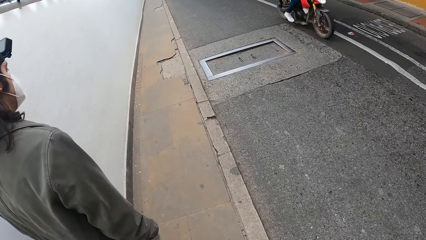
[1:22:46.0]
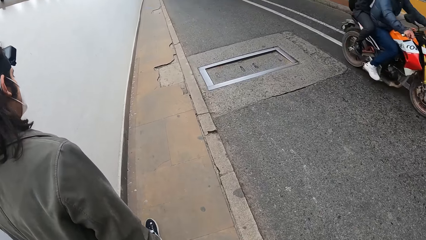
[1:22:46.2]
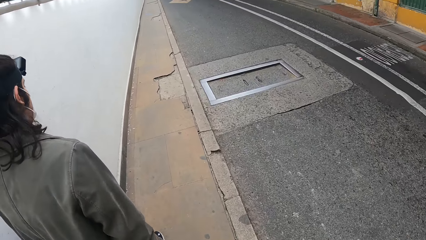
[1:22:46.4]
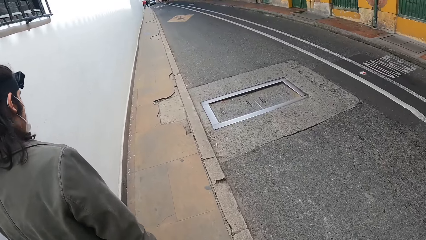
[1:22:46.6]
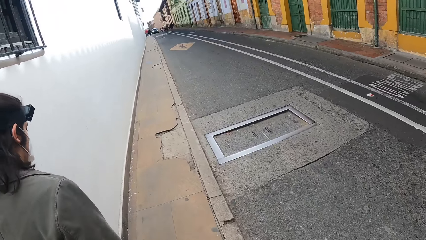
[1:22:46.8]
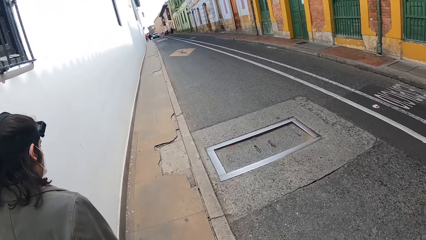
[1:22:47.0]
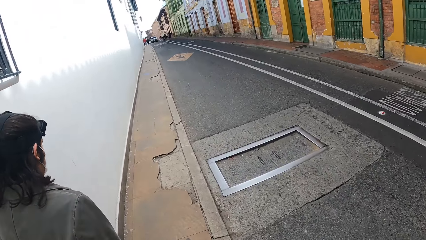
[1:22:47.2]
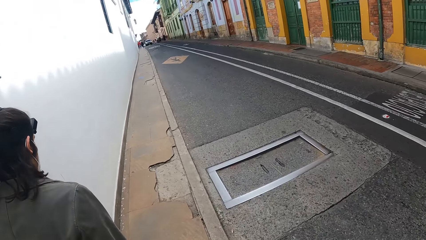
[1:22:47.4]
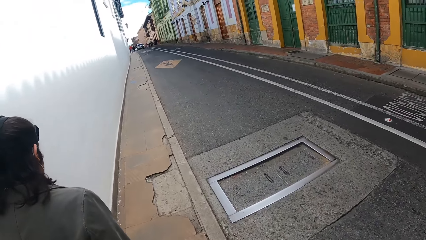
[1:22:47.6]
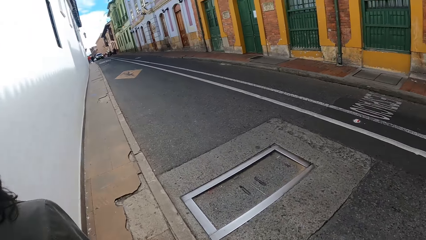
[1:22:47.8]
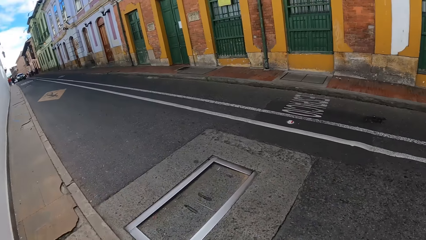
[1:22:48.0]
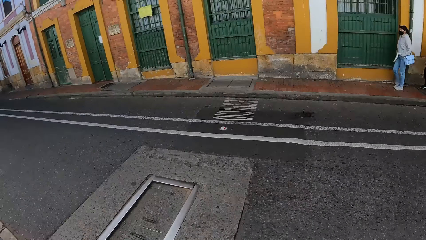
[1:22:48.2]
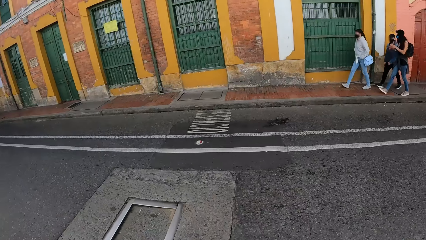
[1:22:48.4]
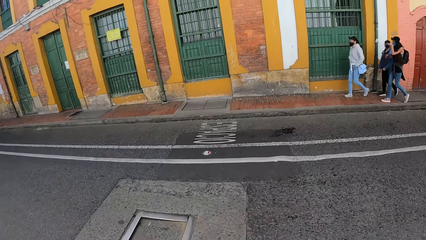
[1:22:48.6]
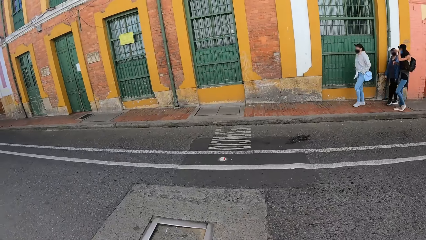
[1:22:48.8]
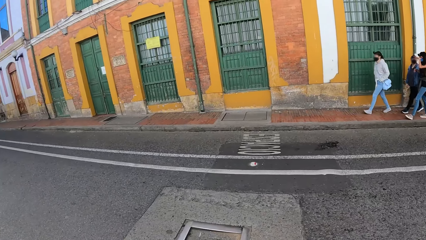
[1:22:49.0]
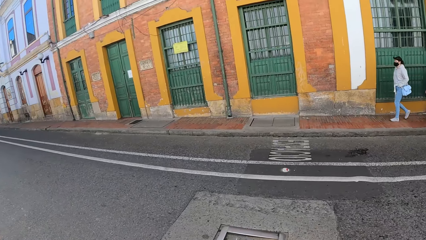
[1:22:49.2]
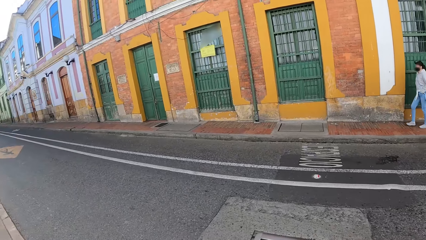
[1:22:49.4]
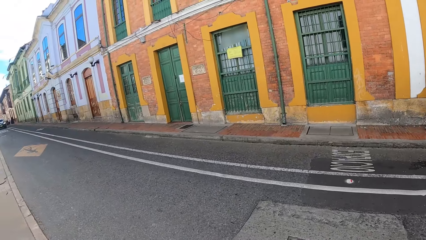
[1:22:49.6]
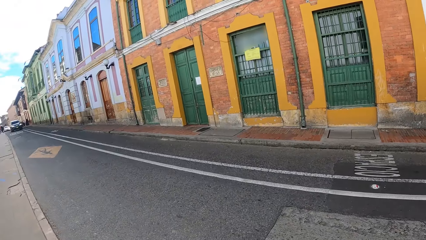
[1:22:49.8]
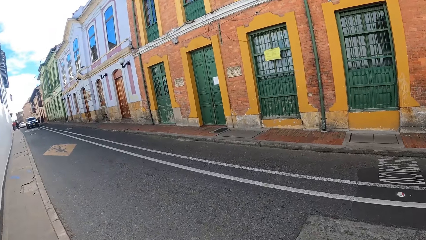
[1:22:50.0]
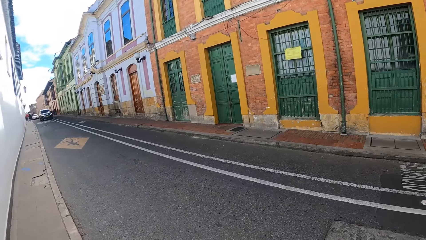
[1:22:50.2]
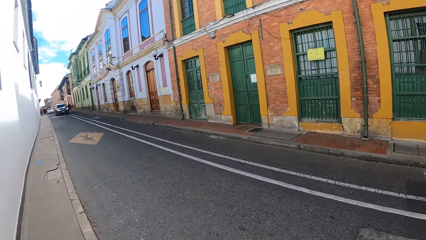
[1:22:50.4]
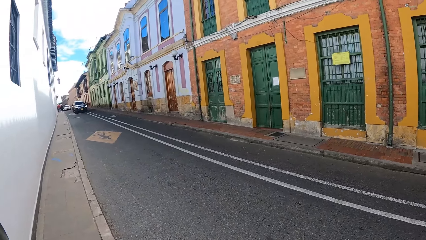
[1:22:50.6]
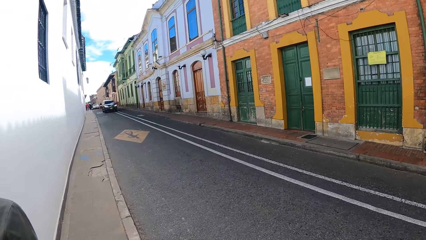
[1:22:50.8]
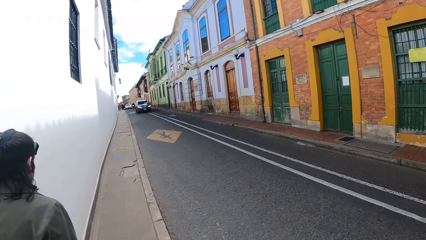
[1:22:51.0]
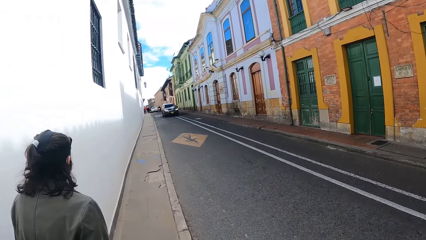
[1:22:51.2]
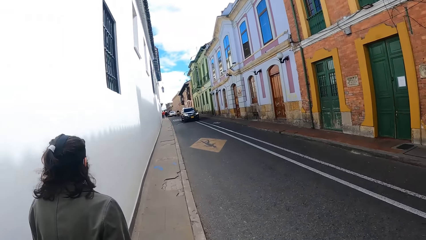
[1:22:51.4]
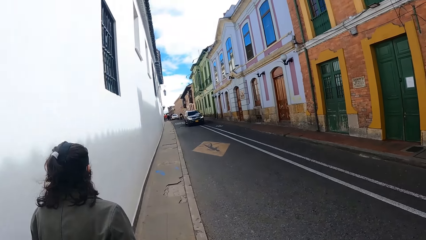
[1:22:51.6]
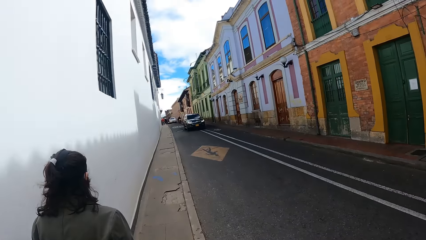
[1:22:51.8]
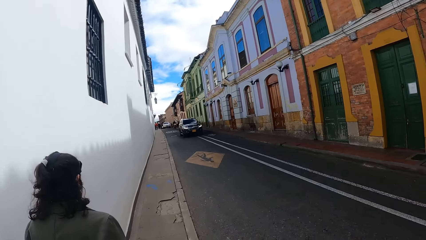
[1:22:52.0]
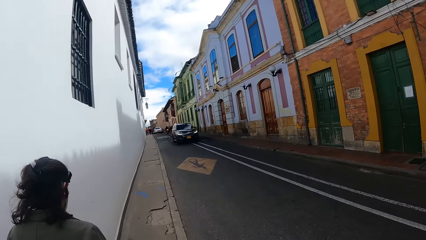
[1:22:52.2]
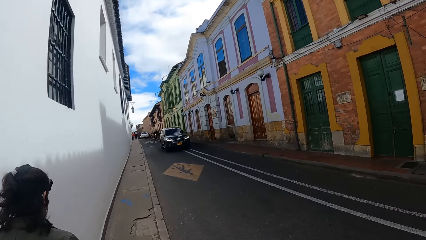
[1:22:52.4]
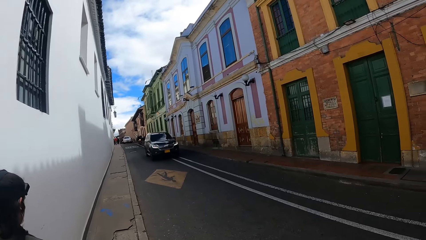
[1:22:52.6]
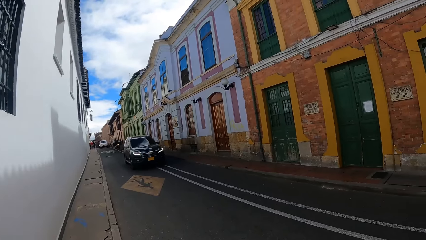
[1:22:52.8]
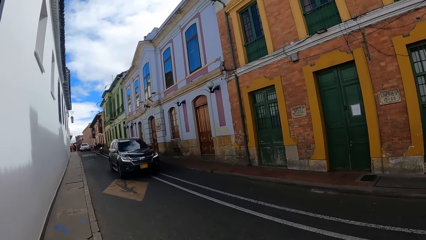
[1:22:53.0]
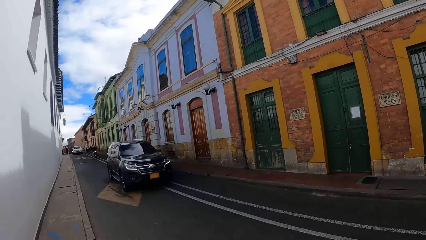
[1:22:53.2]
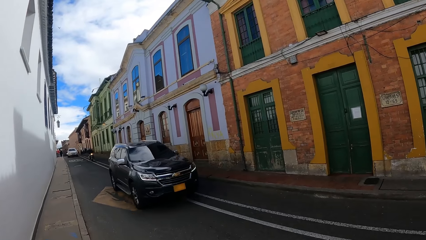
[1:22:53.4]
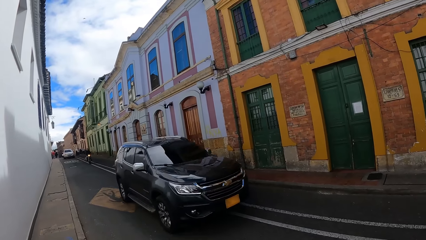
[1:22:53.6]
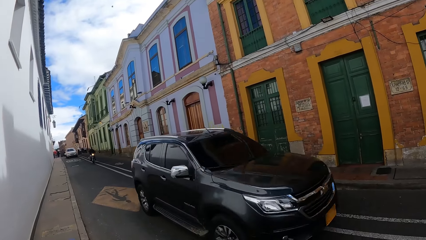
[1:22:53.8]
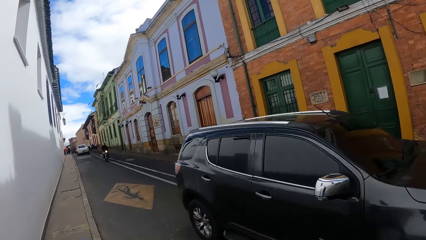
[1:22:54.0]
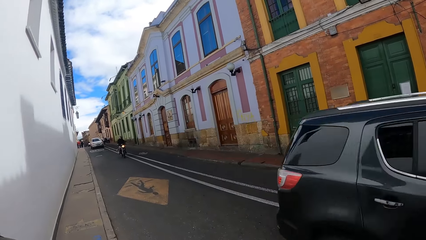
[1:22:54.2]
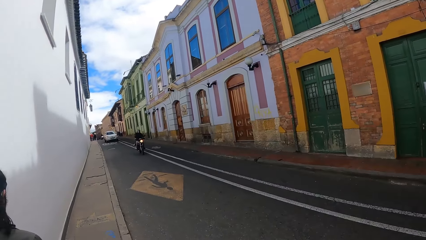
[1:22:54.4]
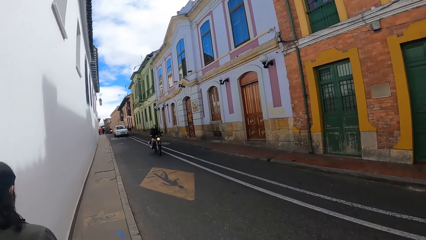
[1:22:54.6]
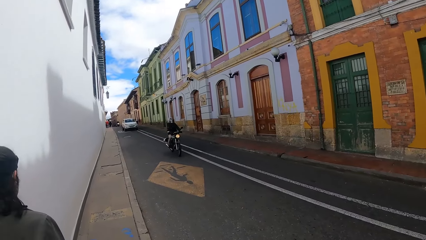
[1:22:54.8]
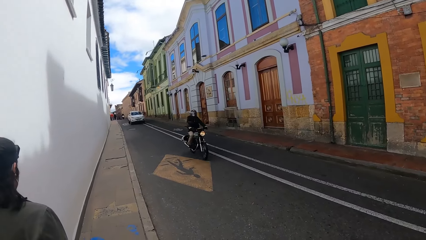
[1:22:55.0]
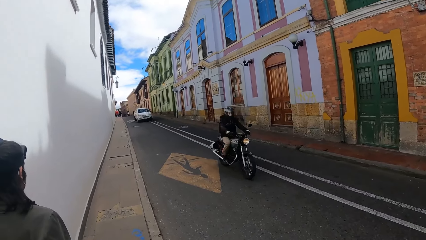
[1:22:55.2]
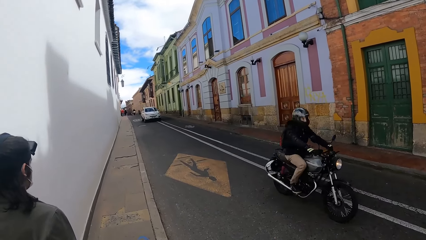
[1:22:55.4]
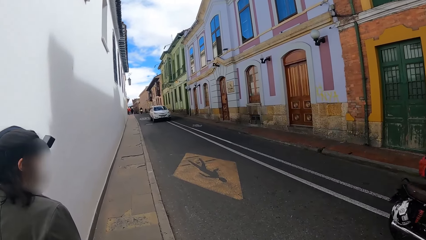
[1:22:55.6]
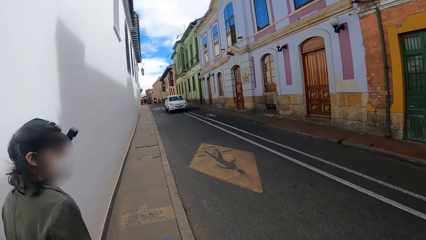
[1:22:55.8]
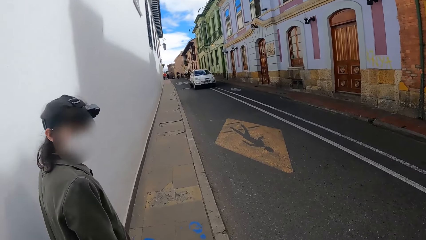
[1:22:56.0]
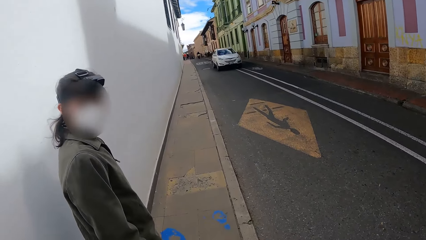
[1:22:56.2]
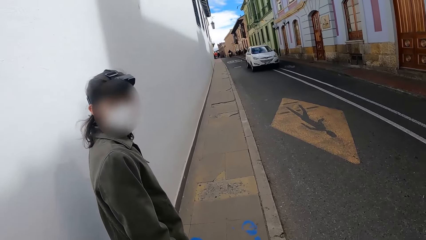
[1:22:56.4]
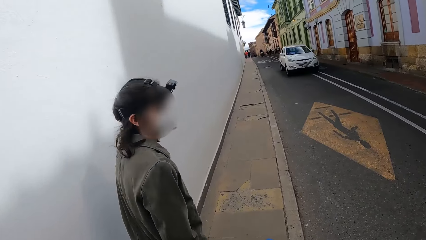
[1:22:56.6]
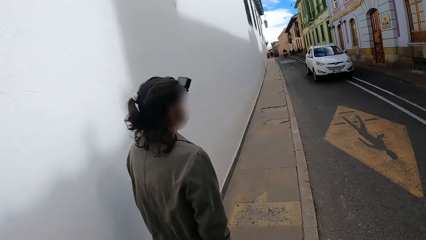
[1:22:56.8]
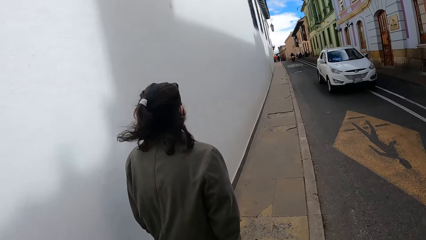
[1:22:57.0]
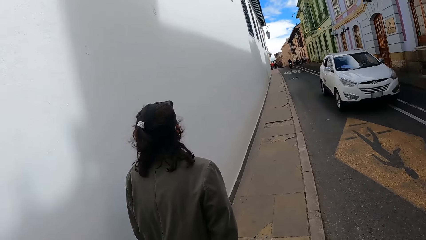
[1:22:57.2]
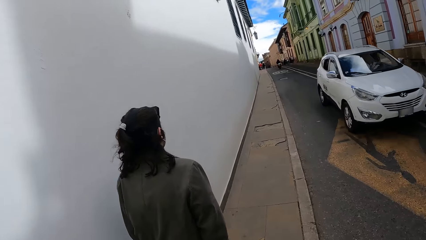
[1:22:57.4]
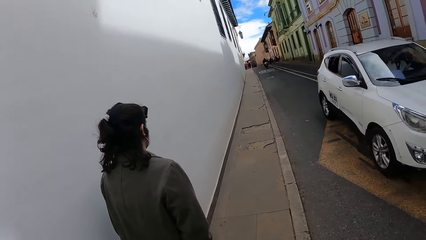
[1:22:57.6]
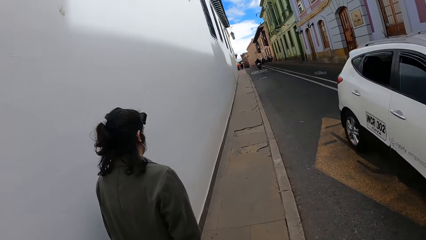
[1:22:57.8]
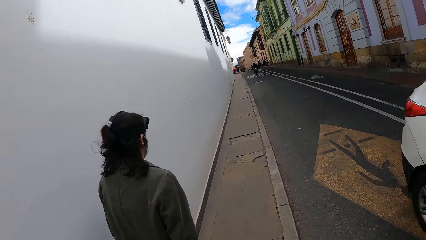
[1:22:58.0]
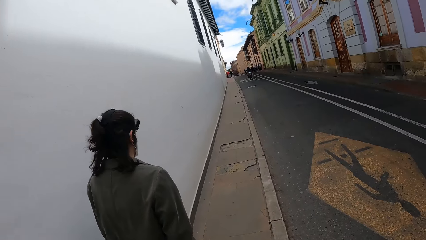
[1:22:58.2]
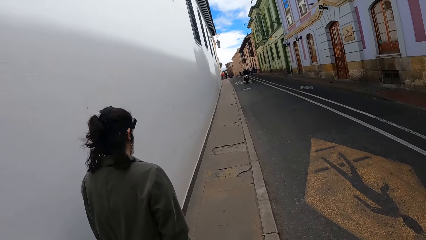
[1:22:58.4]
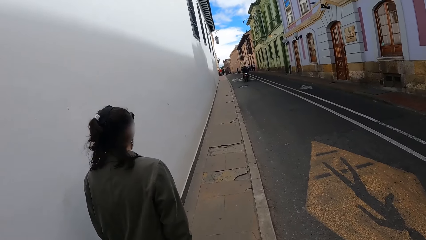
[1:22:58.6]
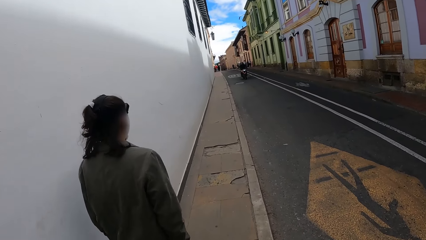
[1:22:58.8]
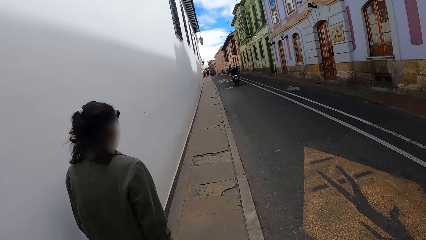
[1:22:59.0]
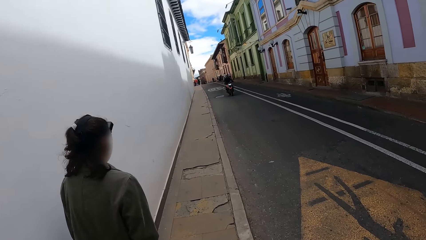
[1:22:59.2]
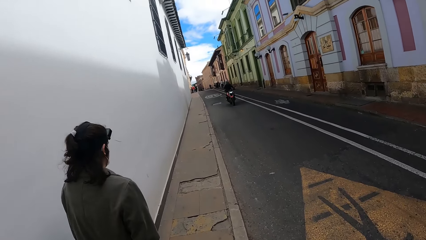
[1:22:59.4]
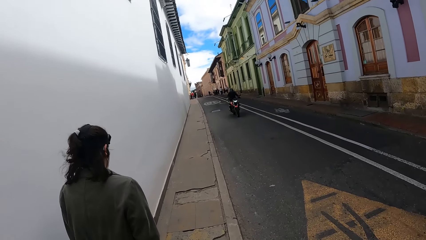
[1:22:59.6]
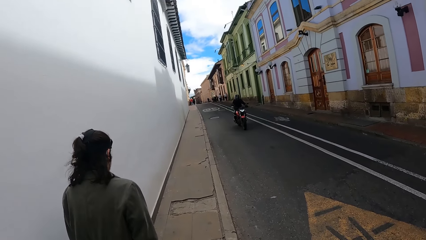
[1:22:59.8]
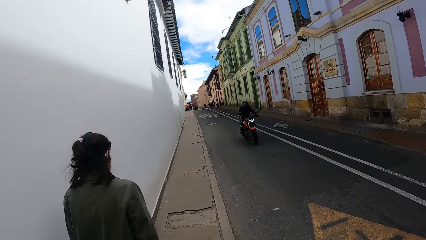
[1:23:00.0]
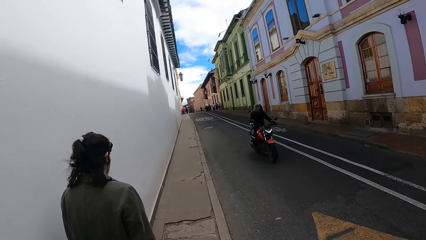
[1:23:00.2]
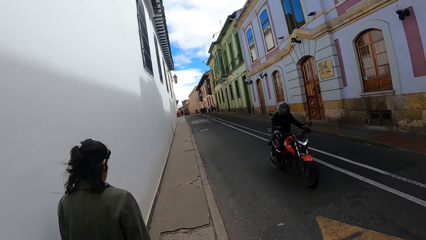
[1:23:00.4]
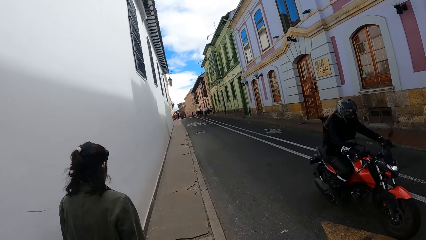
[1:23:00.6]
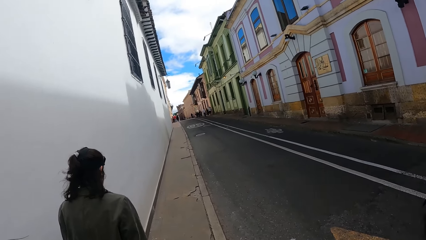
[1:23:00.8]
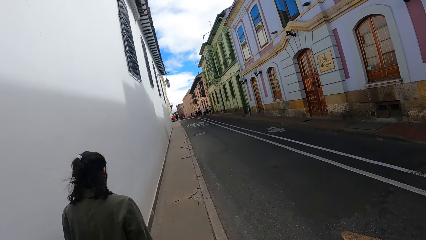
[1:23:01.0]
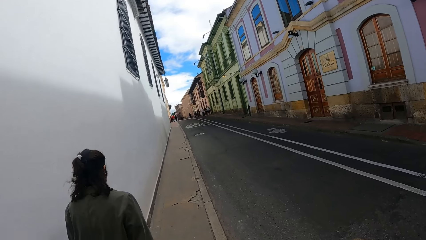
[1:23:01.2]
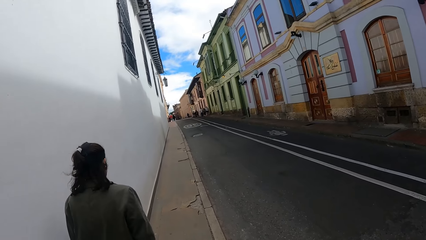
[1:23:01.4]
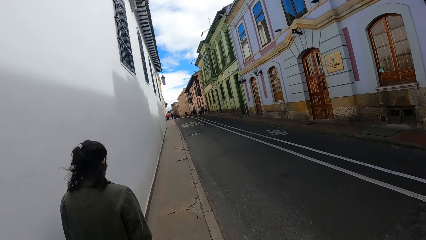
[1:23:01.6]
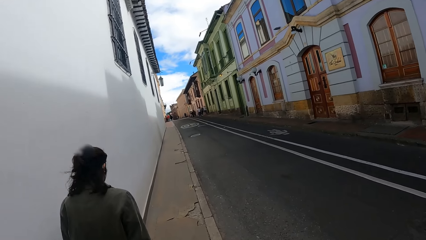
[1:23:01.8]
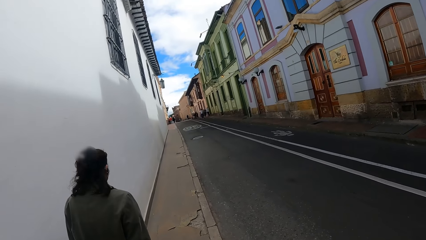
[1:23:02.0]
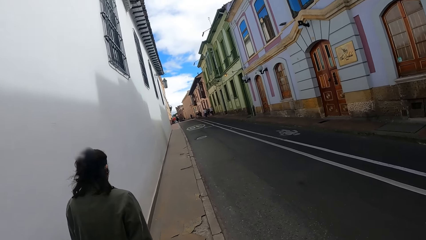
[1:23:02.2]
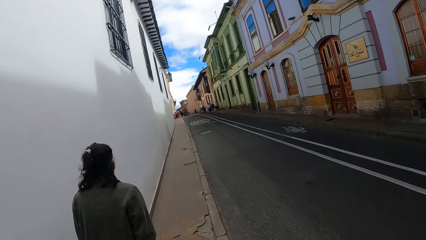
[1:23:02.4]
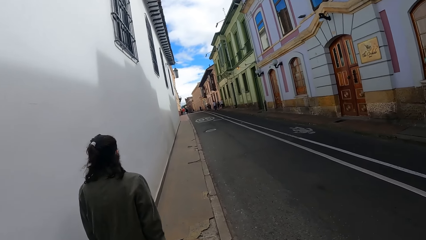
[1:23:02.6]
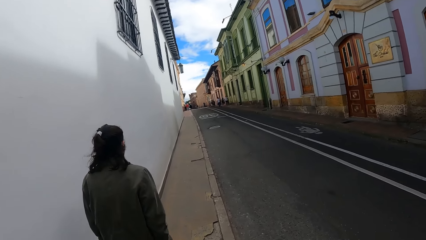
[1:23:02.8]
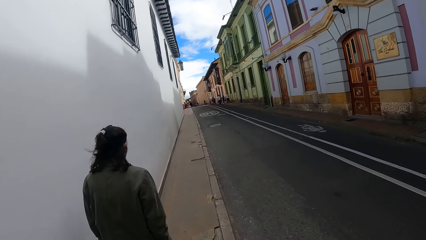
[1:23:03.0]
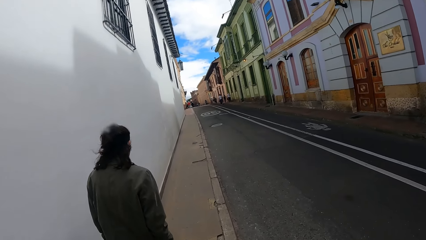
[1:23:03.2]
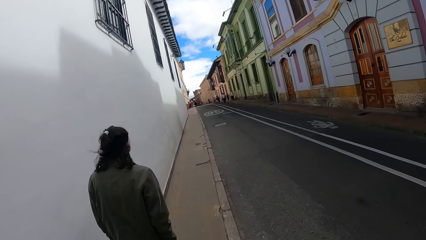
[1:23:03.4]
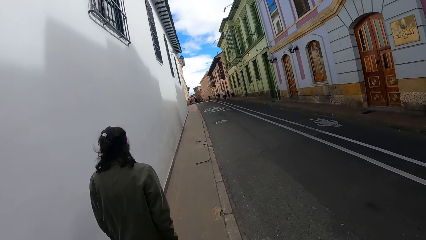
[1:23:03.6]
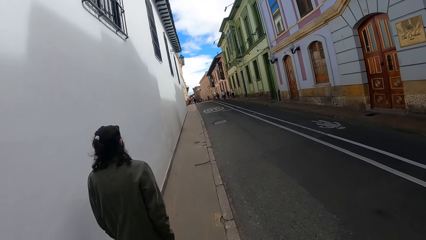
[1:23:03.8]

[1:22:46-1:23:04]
The camera wearer looks to the side. They look around. They walk at the pathway.
